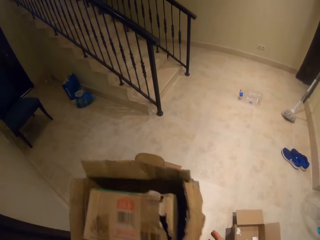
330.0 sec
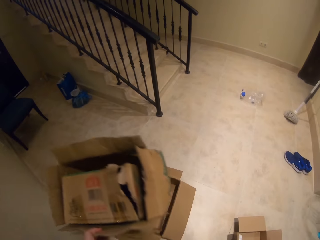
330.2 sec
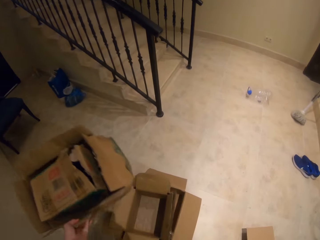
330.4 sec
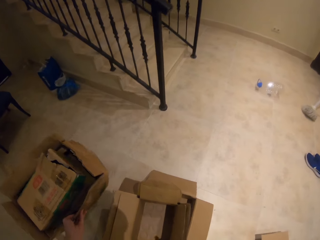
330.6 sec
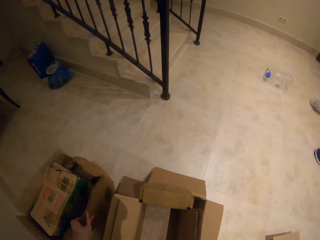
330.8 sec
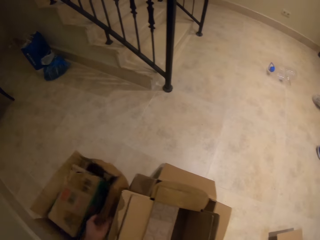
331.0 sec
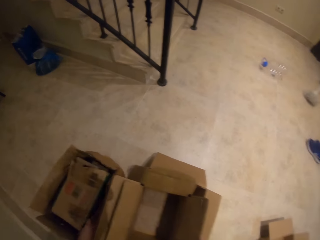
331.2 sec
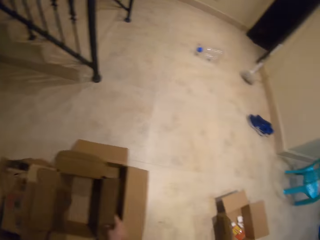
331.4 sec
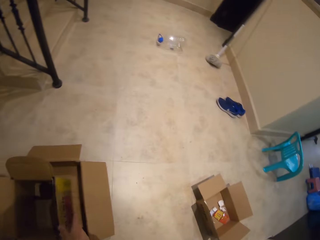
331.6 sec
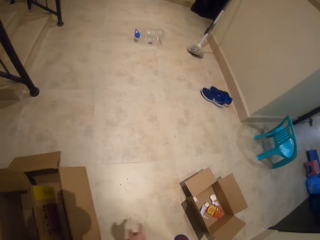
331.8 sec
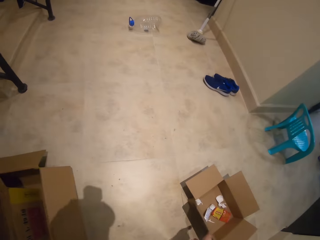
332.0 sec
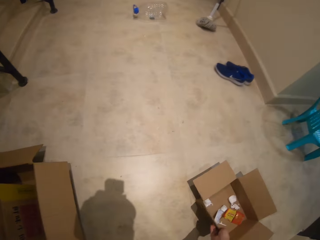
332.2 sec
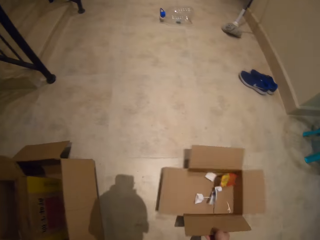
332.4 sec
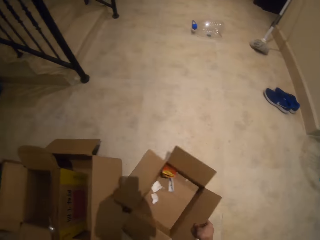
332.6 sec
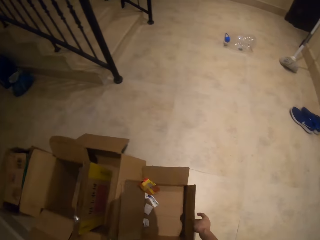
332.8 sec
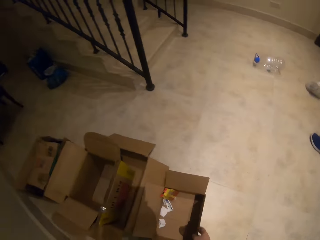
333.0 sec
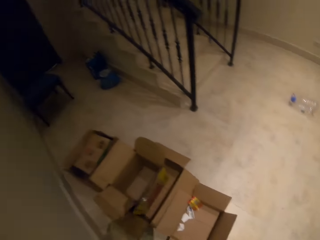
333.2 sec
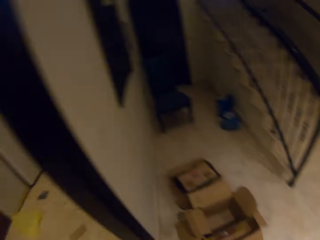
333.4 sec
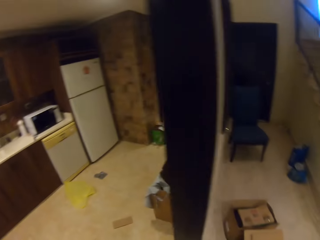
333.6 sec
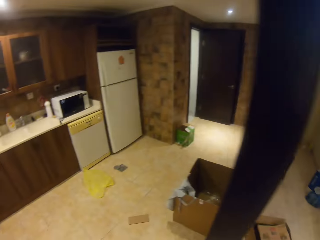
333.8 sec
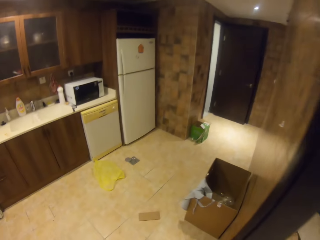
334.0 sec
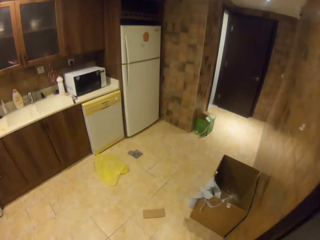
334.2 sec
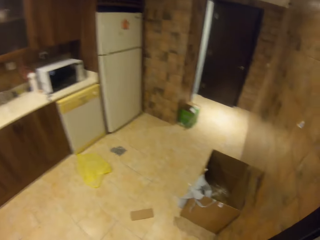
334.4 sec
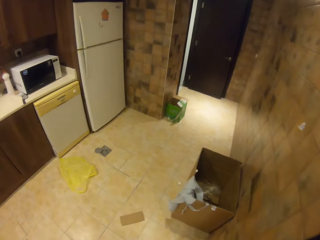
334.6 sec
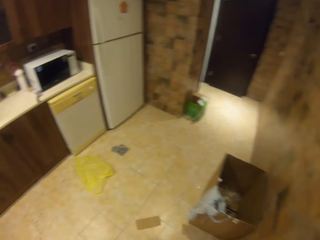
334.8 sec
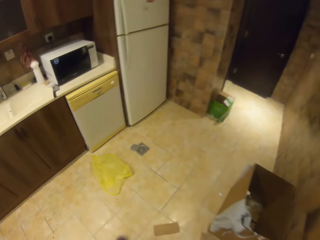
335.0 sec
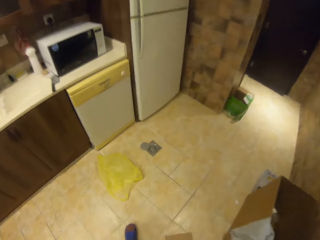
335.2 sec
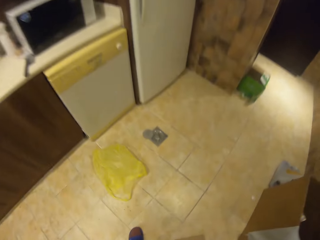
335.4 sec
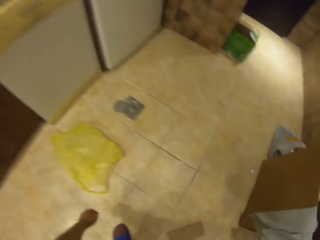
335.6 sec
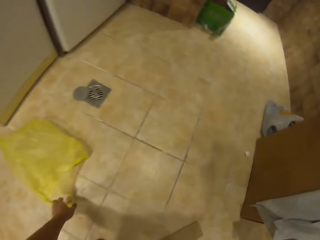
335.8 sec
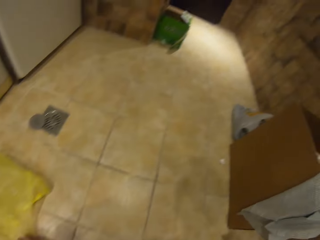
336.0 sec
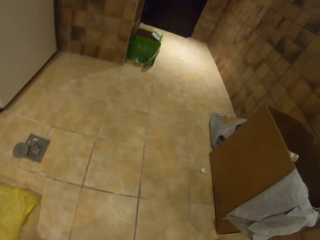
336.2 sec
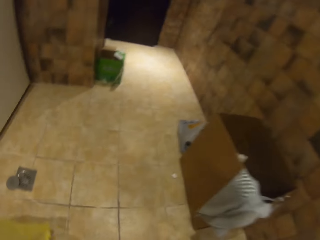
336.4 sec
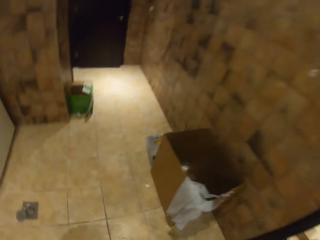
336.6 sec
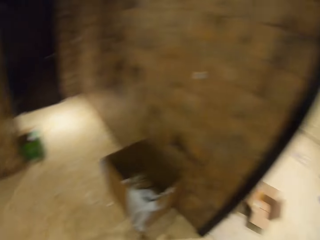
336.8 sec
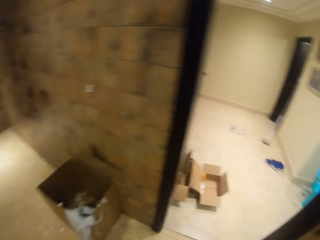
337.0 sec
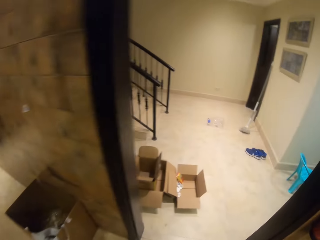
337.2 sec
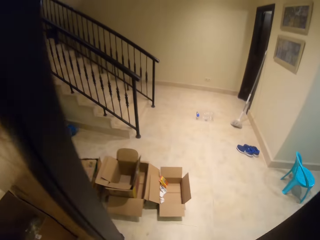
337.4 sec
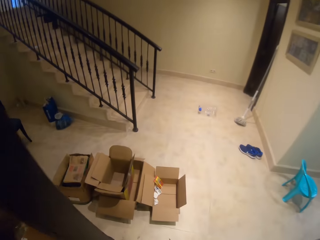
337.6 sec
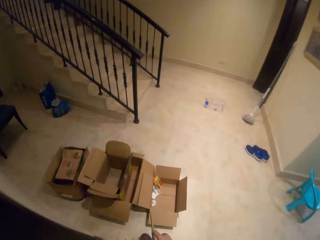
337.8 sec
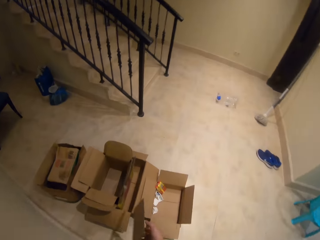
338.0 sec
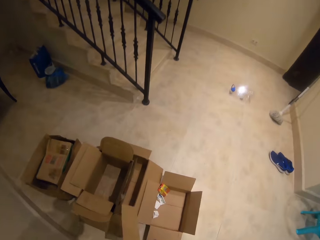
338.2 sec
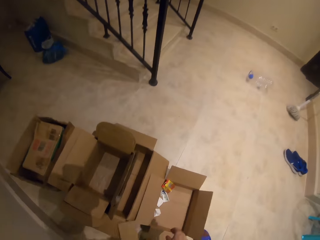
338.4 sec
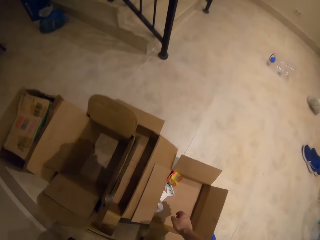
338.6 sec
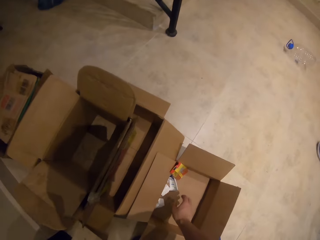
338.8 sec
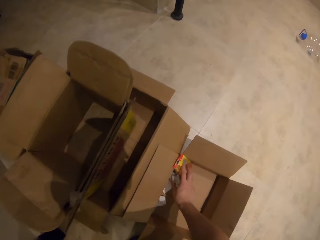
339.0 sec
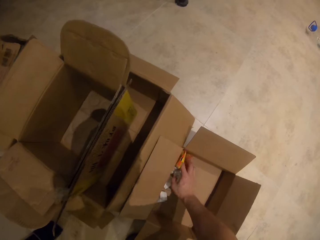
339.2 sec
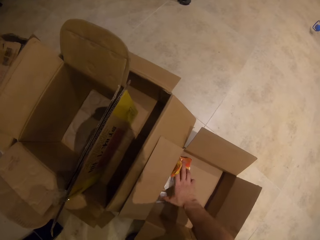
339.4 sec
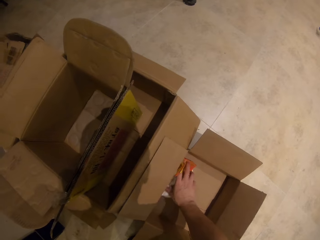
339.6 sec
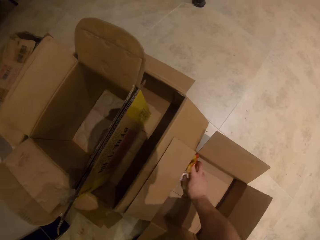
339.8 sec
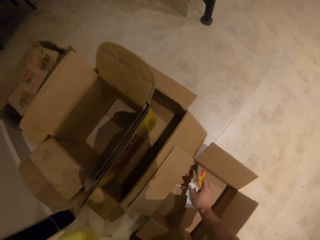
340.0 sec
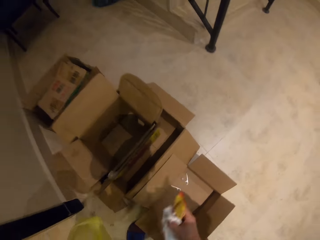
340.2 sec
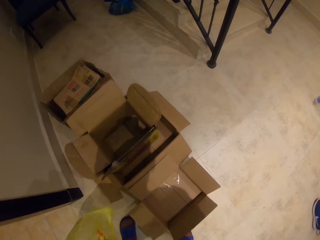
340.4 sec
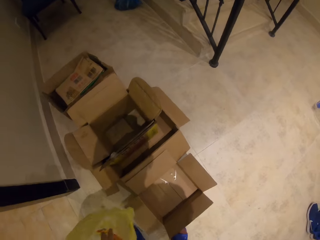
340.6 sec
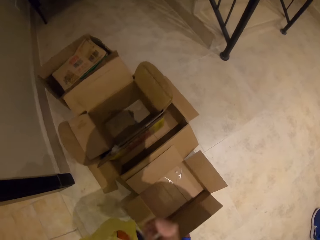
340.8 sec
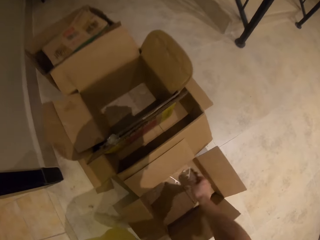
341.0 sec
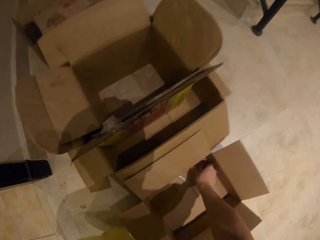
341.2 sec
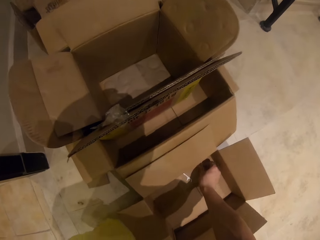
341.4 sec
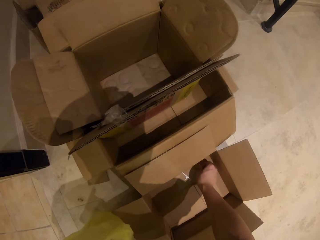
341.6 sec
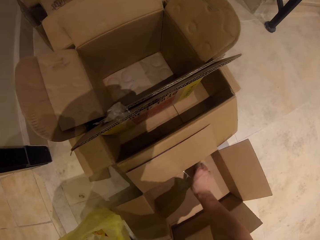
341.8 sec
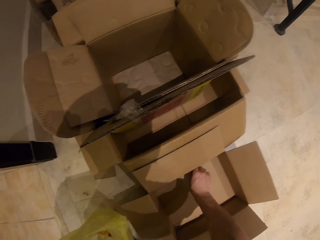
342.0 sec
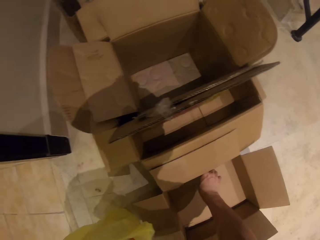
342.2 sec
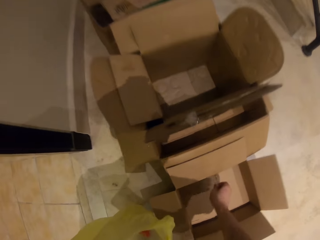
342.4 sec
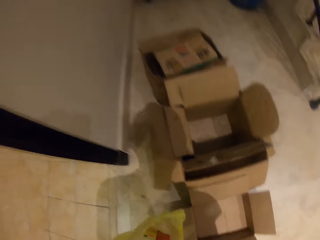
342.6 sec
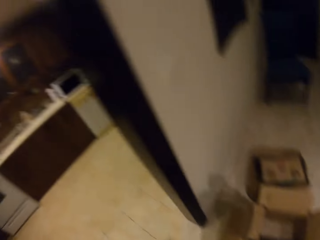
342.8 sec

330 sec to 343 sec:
The camera wearer places boxes on the floor. They assemble the boxes. They pick up a box and place the box on the floor. They turn back. They walk left to another room. They pick up a polythene bag or paper bag from the floor. They turn right and walk forward. They pick up litter. They walk to the other room. They put the litter in the paper bag. They pick up litter from the box.

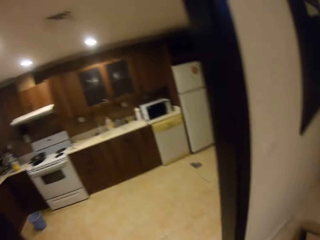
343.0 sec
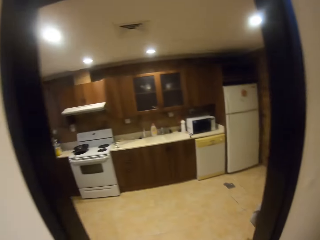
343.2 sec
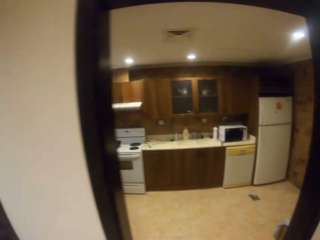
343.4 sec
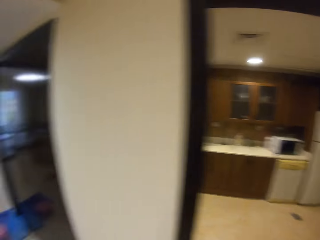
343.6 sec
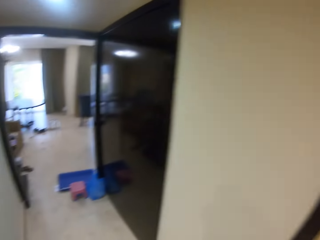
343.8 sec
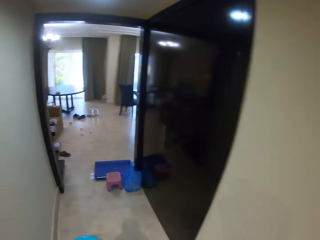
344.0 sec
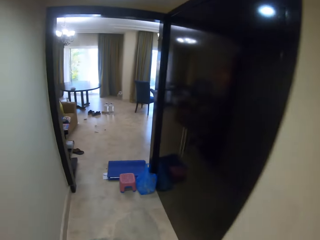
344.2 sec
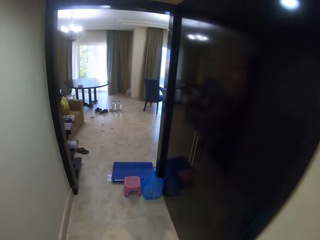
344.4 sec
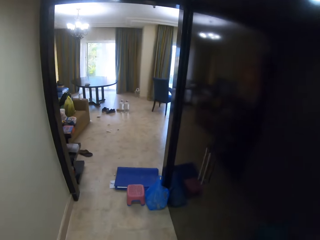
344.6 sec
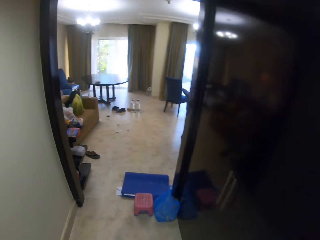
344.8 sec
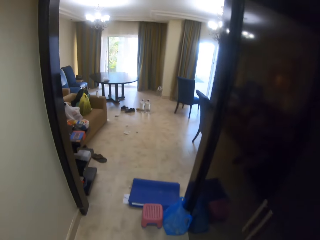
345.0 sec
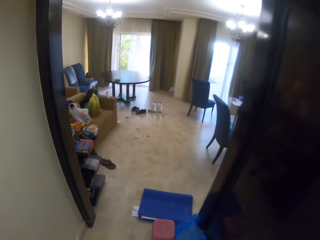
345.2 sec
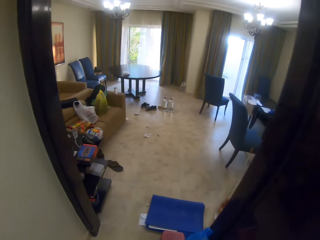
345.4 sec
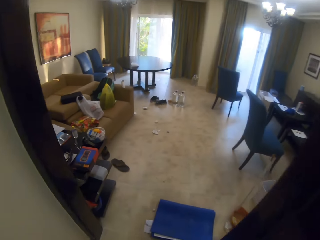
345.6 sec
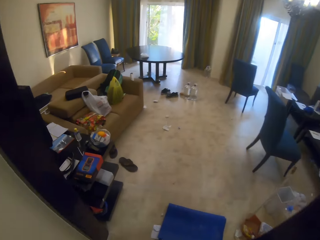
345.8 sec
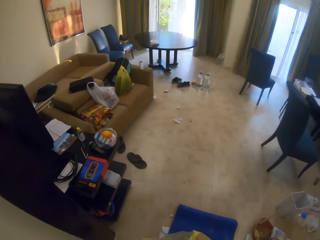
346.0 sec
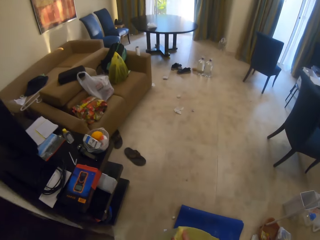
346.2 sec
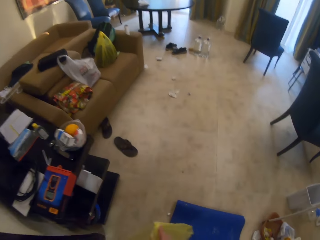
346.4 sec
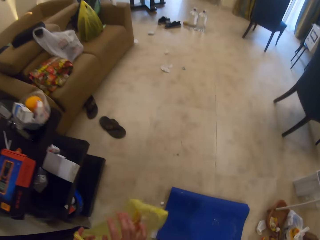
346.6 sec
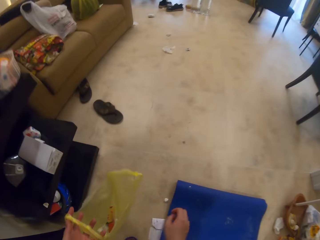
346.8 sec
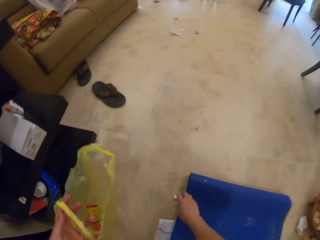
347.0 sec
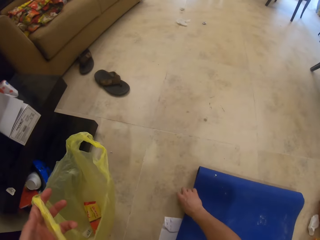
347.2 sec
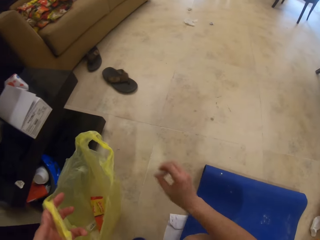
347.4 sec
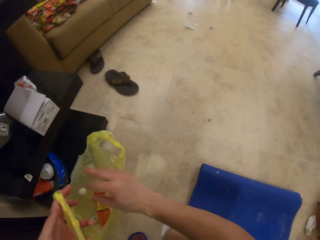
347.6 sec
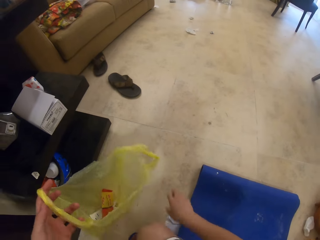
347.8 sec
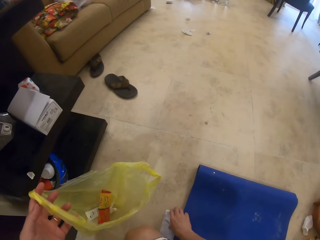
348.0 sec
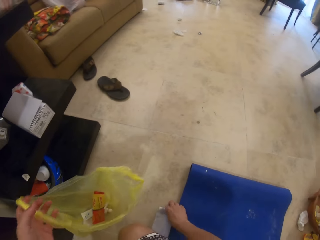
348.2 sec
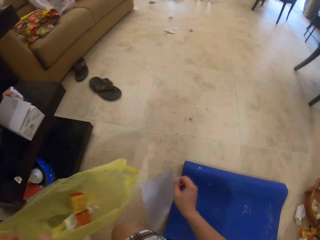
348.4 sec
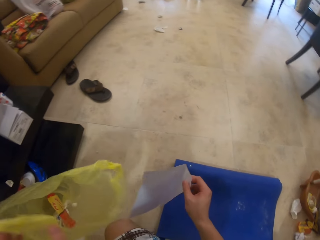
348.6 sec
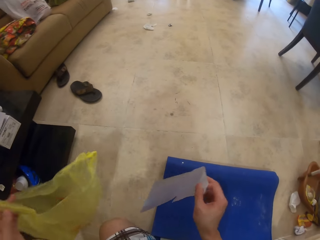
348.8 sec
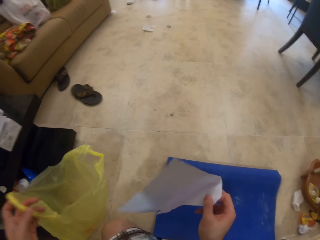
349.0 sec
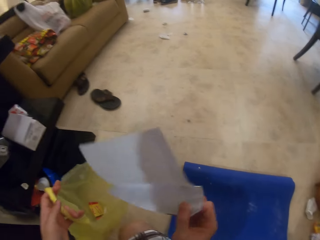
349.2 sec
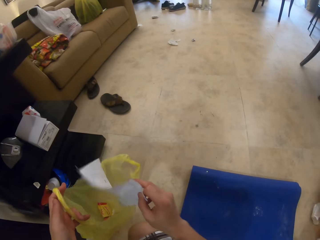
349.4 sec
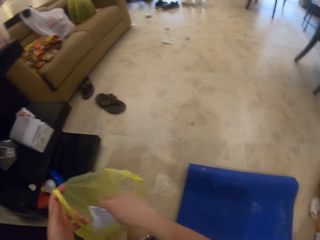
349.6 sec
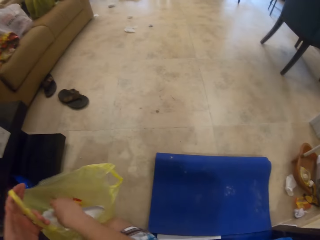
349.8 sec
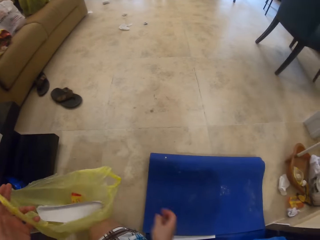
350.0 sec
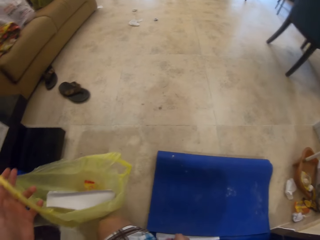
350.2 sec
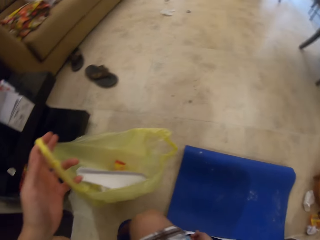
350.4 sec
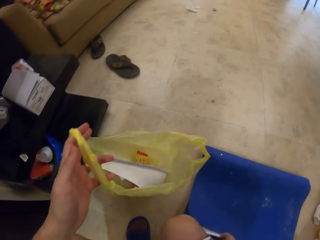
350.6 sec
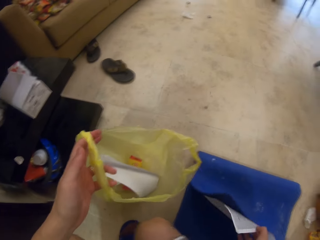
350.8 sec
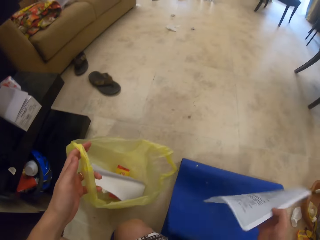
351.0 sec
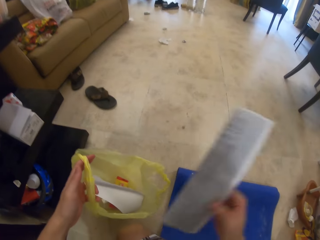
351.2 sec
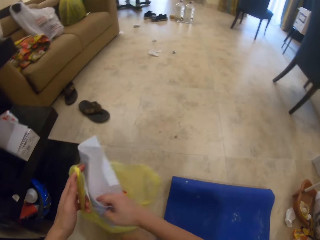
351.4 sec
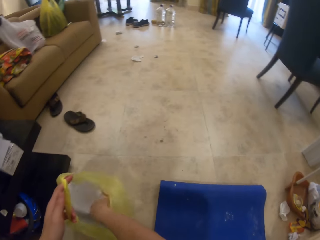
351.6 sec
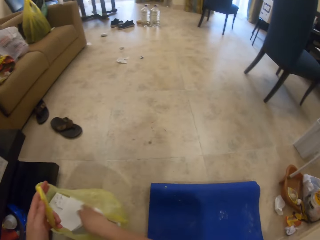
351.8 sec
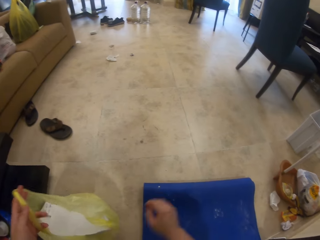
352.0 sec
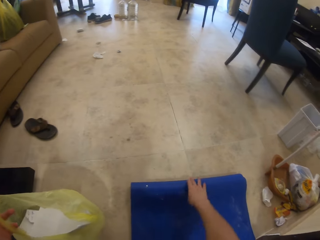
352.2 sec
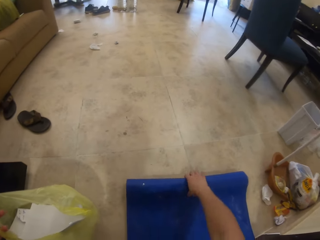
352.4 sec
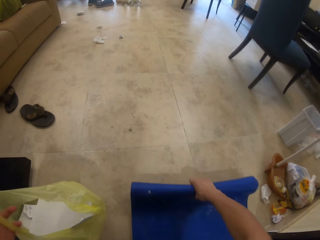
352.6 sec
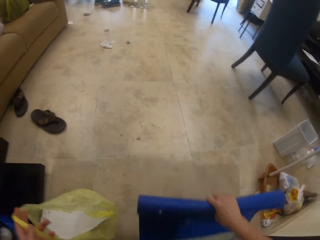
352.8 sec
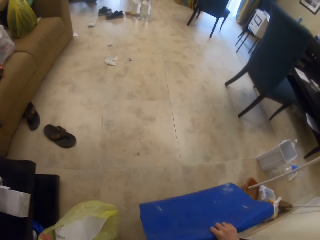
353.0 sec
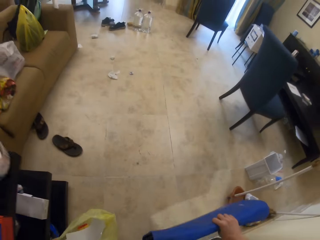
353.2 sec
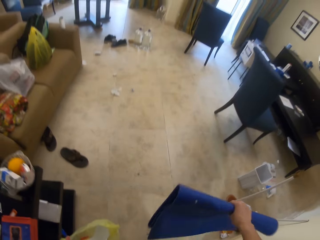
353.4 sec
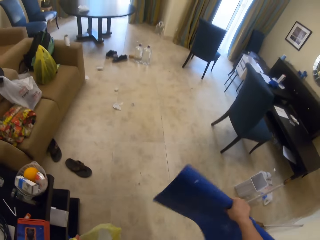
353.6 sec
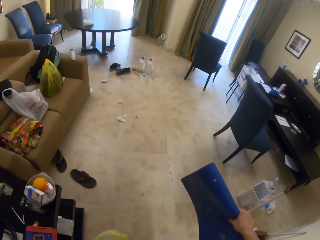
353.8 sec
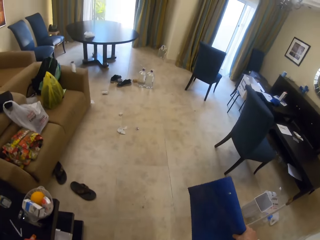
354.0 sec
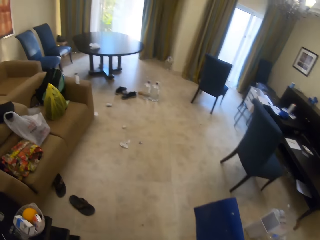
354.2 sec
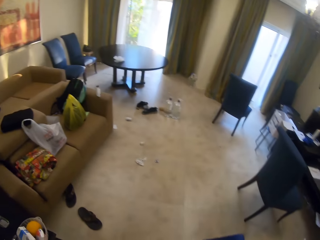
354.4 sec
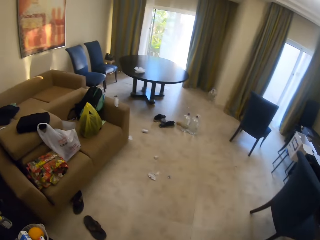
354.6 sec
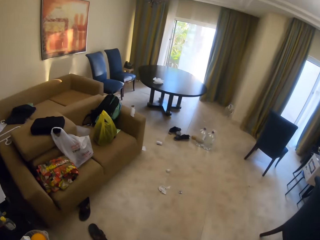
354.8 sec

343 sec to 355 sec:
The camera wearer puts the litter in the paper bag. They pick up litter from the box. They turn left and walk forward. They enter the living room. They pick up litter and throw the litter in the paper bag. They walk to another room. They pick up litter. They hold the polythene paper. They put the litter in the paper bag. They pick up litter and put the litter in the paper bag. They pick up the carpet.
